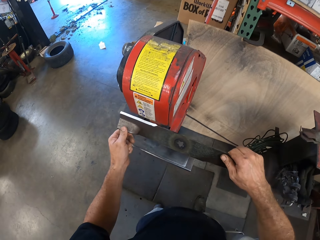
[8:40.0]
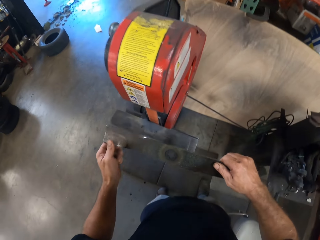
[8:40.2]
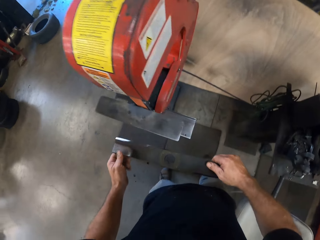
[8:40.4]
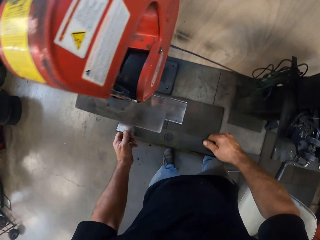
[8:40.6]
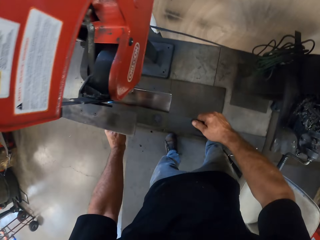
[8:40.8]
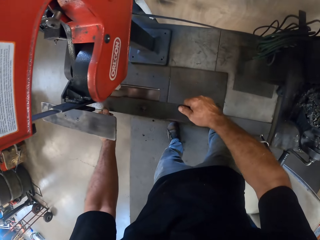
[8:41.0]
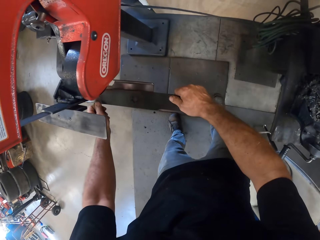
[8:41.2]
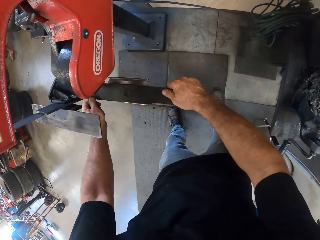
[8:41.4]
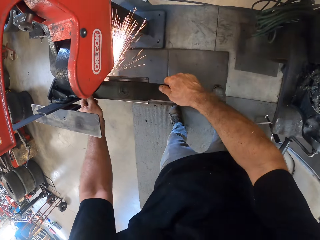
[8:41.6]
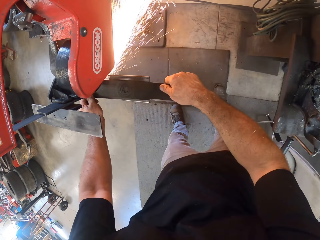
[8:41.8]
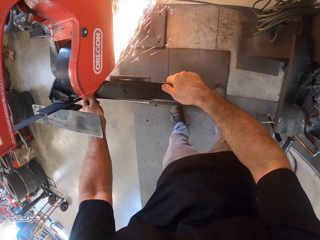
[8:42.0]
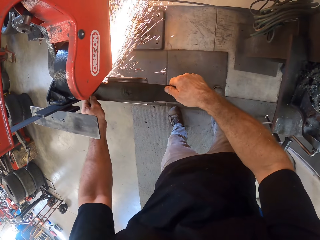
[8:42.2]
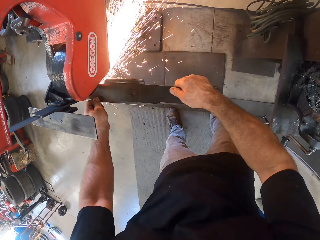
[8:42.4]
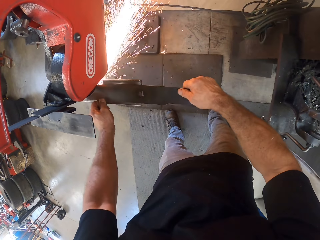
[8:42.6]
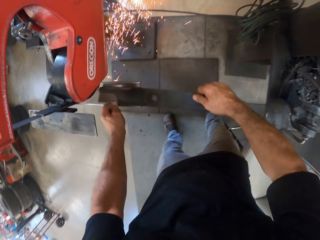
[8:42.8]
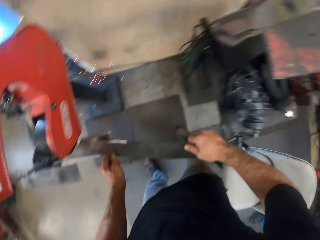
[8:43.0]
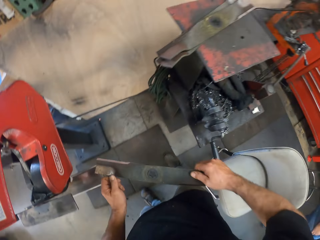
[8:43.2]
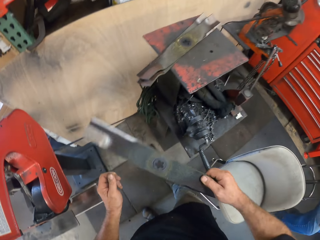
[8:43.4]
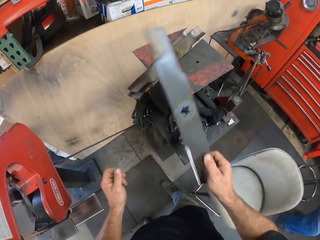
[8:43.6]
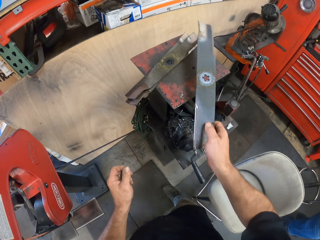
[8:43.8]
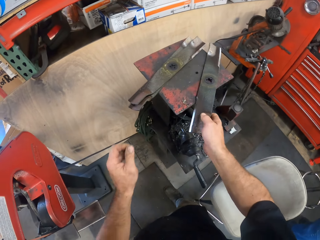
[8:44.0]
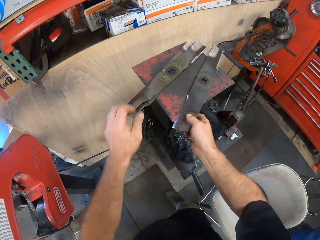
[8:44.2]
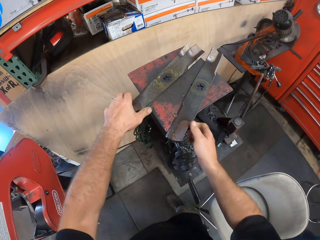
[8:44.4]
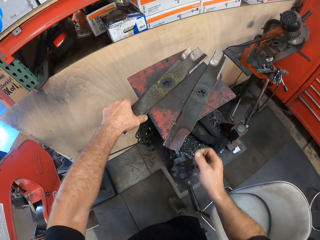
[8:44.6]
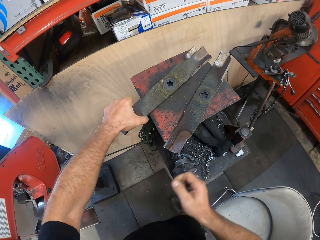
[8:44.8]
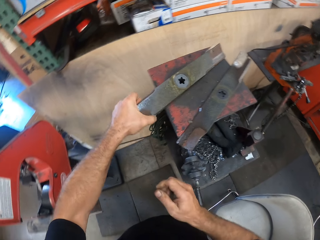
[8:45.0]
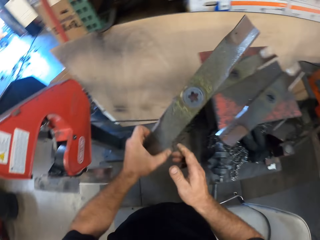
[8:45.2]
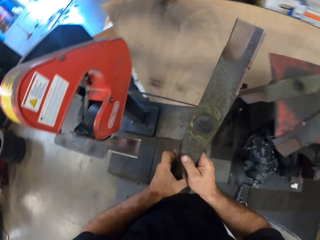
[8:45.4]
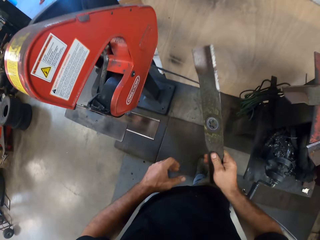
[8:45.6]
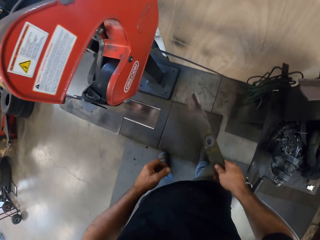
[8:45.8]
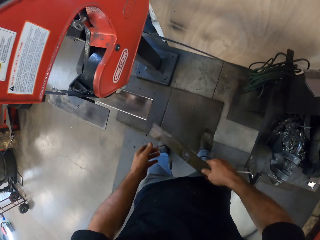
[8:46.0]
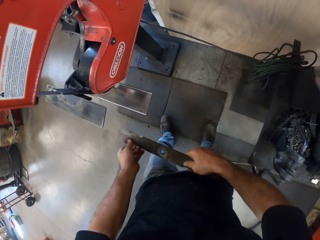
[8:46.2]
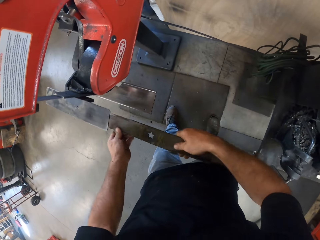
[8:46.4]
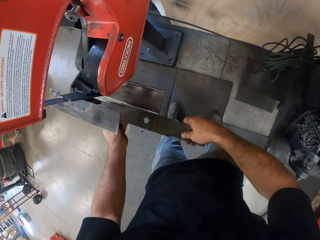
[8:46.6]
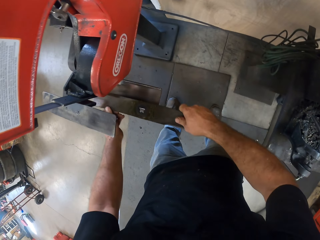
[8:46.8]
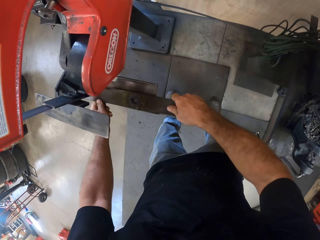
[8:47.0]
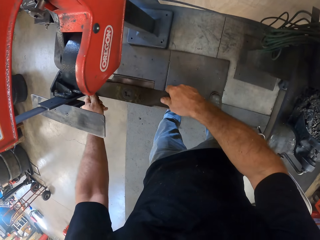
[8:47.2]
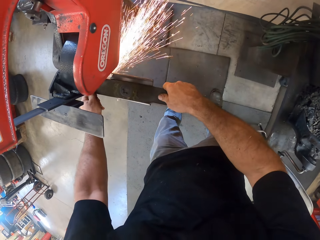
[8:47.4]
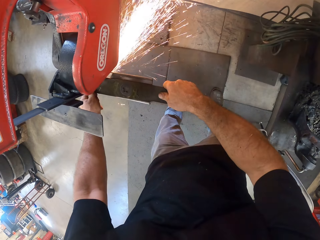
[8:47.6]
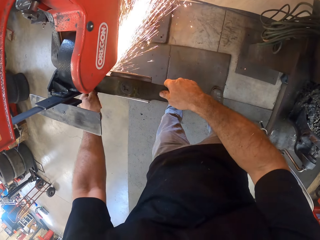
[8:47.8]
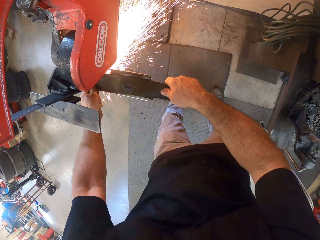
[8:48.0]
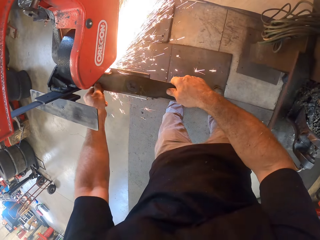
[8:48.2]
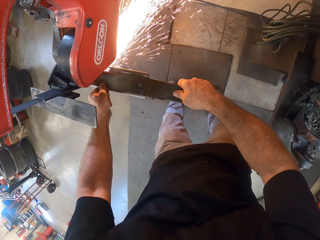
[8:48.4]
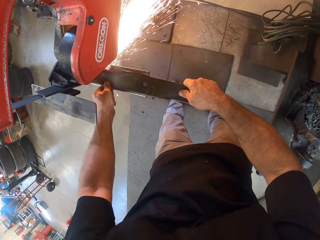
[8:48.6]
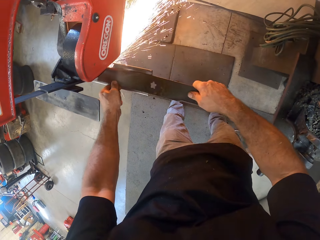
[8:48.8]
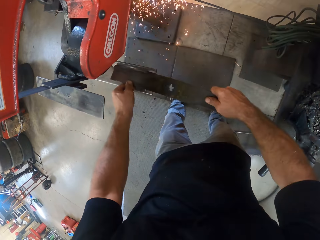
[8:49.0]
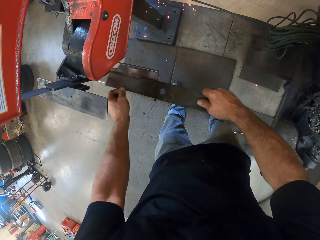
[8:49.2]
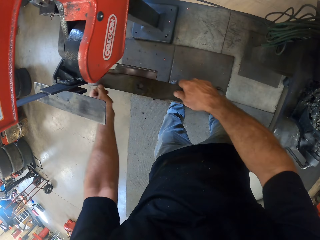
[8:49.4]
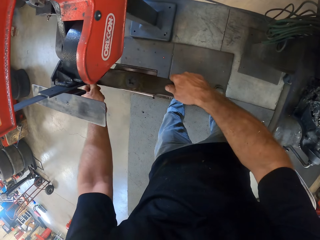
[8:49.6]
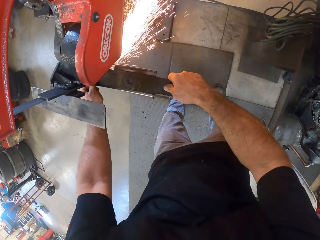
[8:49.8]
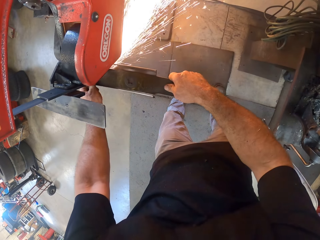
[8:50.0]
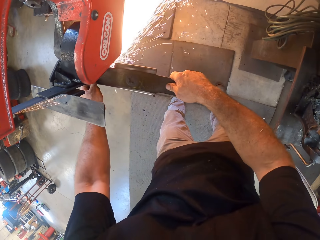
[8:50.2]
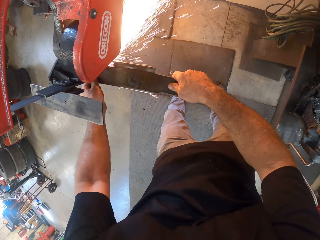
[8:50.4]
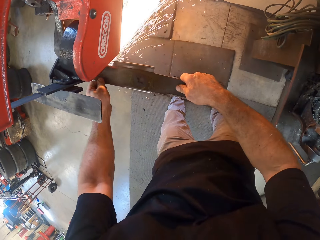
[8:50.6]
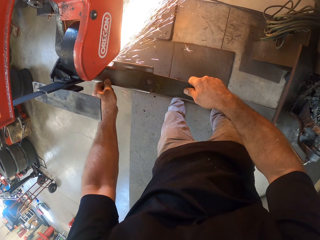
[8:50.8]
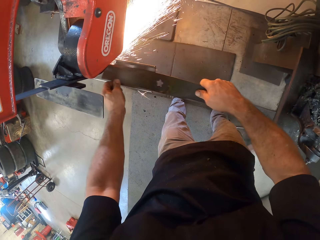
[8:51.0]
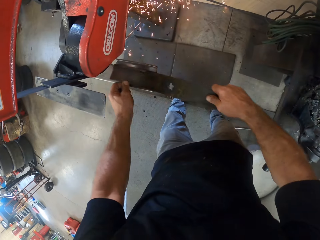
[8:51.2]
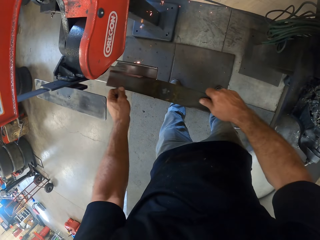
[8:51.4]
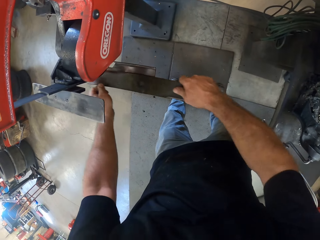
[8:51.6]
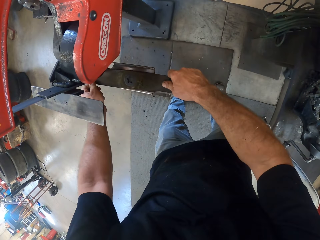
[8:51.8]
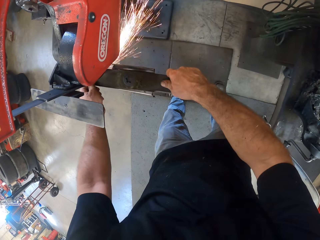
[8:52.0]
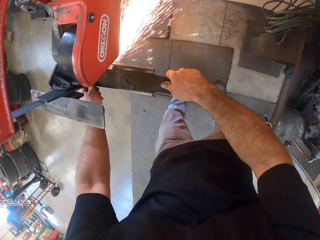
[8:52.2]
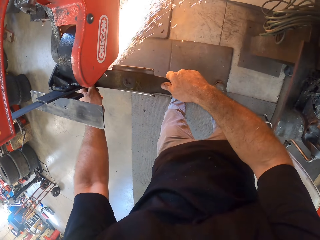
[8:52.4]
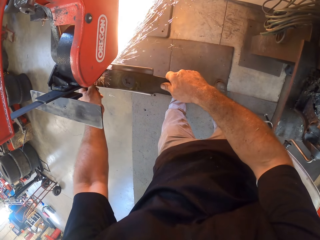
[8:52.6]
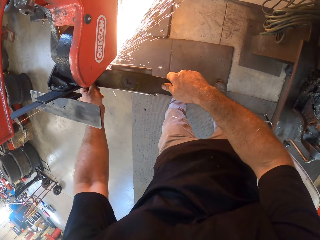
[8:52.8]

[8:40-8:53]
The camera wearer drops the sharpened blade on the cutting machine. They pick up another blade from the cutting machine. They weld something. They sharpen the blade with the blade sharpener.

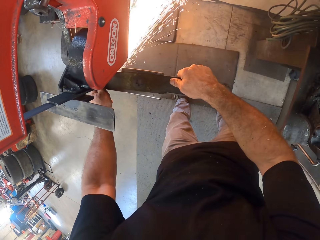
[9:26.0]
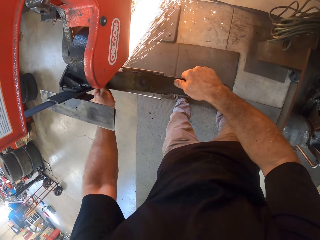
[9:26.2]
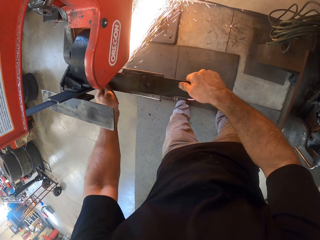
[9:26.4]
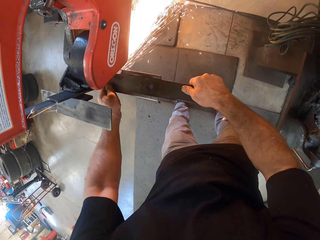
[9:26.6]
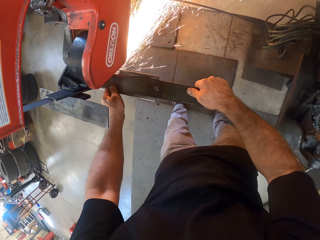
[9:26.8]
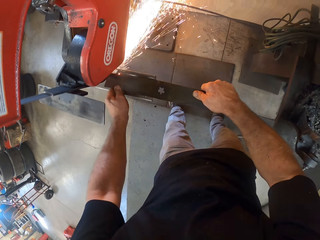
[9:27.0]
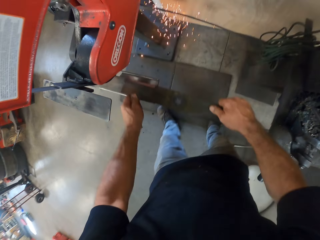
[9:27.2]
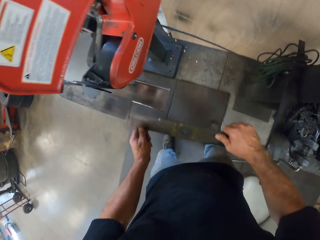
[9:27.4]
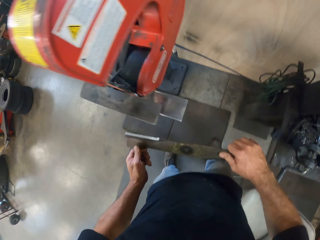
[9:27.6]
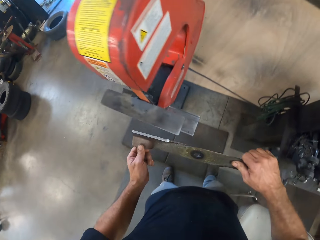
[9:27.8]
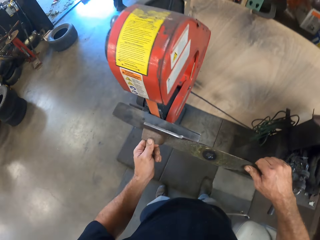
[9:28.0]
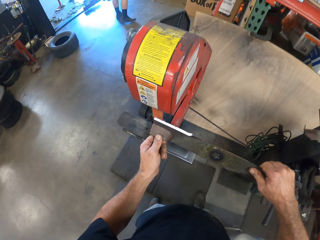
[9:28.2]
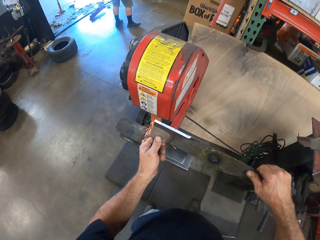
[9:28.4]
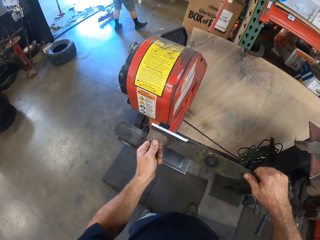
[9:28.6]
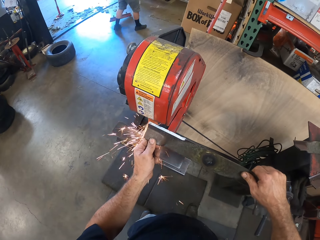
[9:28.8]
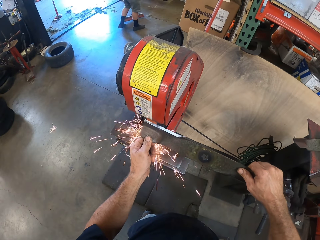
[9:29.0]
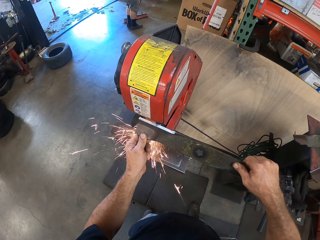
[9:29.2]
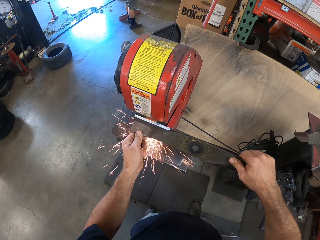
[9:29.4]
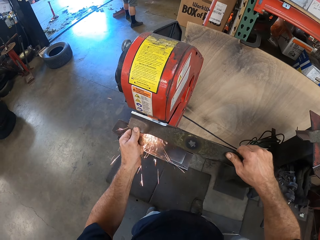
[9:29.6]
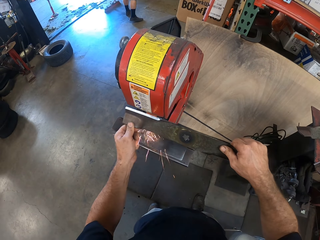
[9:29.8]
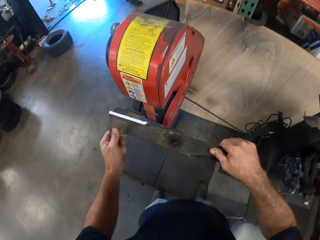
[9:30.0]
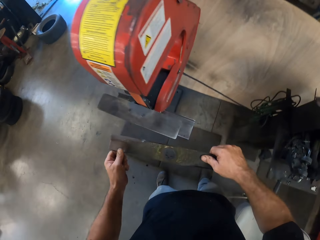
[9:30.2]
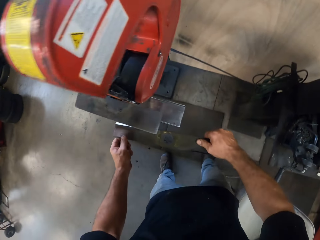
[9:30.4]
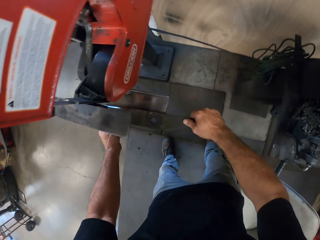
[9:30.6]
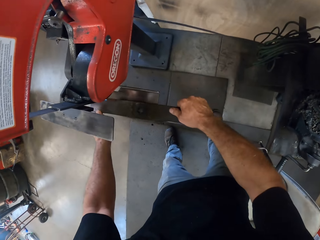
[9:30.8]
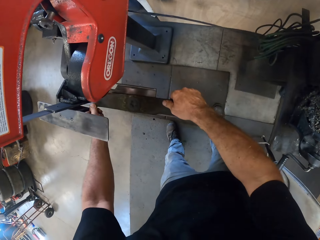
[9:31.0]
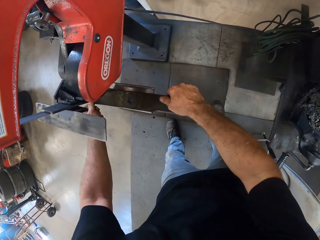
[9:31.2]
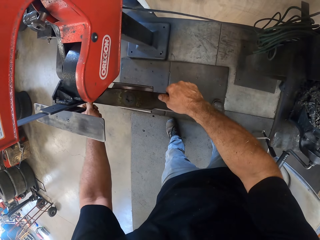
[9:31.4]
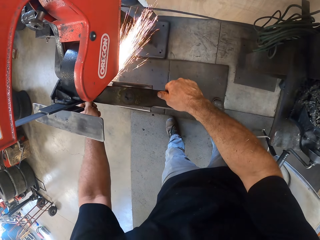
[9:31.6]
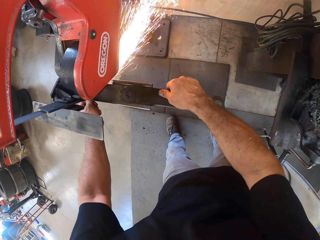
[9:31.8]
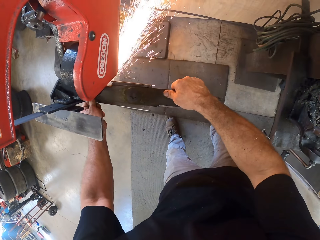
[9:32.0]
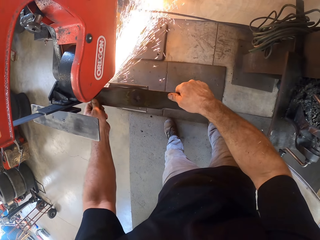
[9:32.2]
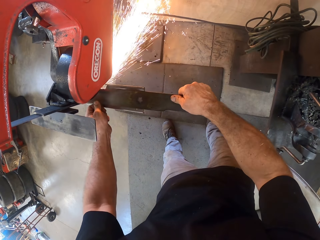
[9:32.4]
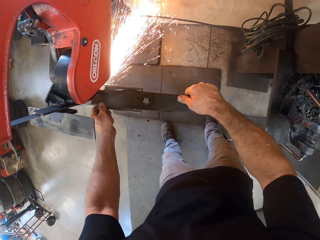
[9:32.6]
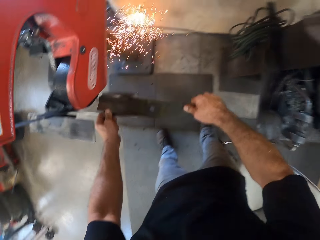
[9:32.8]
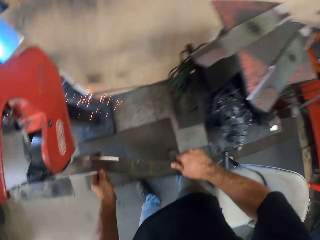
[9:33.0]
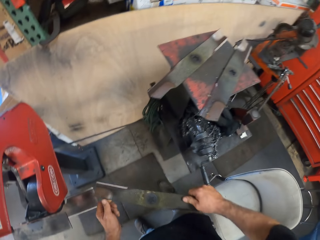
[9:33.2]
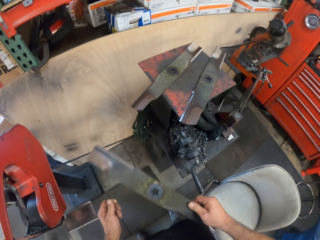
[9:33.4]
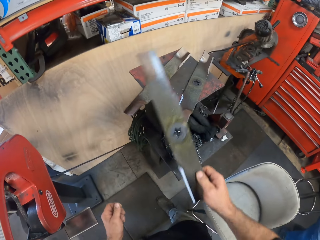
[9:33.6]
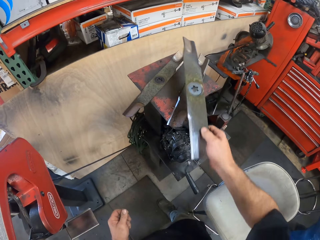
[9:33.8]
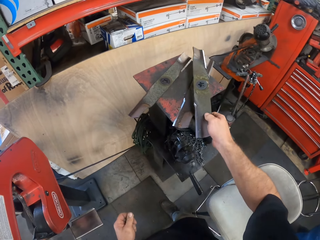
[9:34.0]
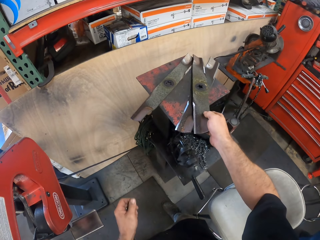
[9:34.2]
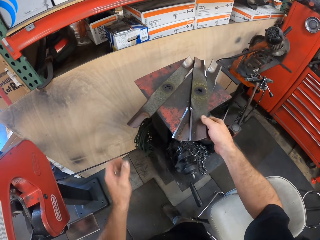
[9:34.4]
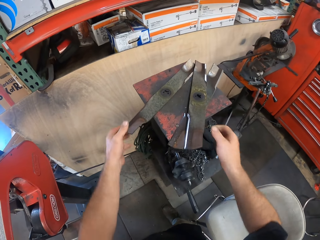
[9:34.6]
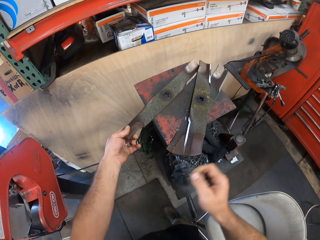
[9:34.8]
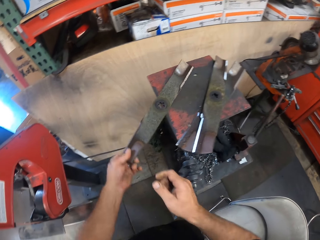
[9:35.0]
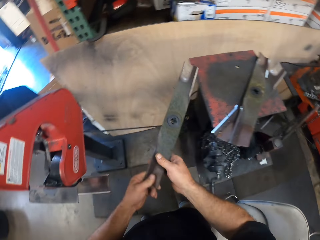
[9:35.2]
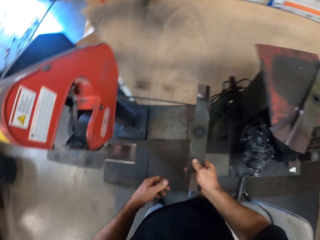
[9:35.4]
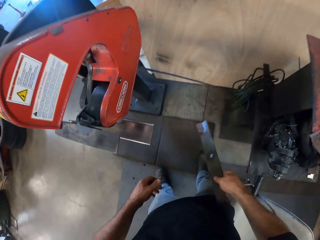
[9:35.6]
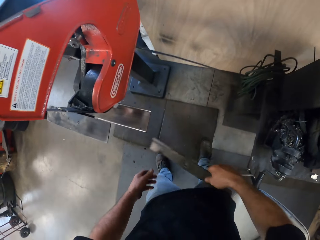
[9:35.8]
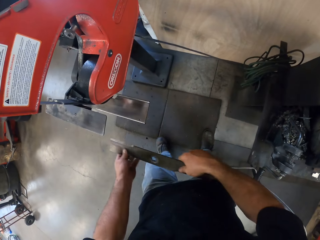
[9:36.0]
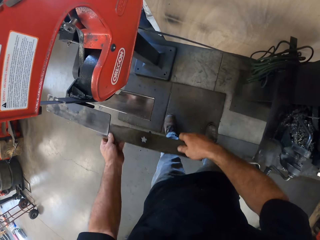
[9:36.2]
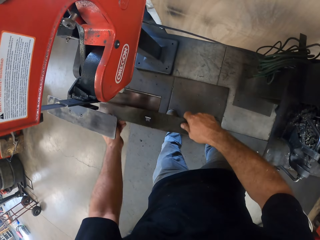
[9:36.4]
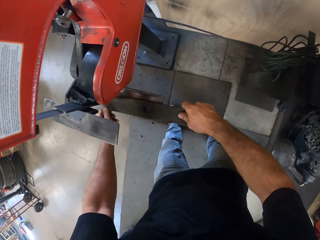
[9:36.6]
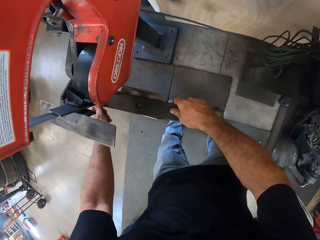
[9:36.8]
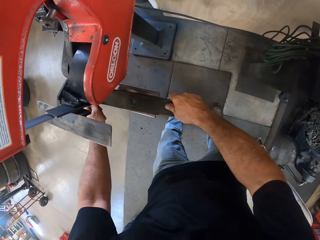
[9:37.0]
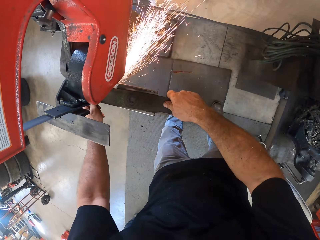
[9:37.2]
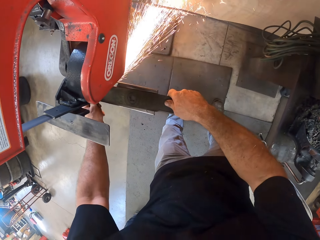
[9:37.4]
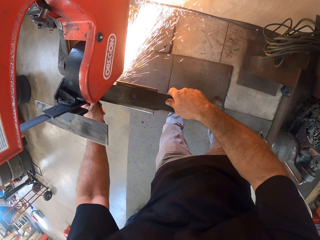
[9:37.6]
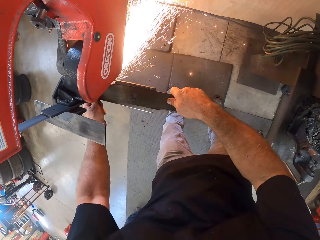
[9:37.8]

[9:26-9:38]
The camera wearer raises the lawnmower blade or metal to the top belt of the belt grinder. He holds the metal. He sharpens the edge of the lawnmower blade with the belt grinder. A man sweeps the floor of the workshop. The camera wearer lowers the lawnmower blade to the bottom belt. He sharpens the edge of the lawnmower blade with the belt grinder. He puts the metal on the sharpening machine. He drops the lawnmower blade on a workbench to his right. He holds the metal. He picks a second lawnmower blade from the top of the workbench. He holds the metal with the right hand. He sharpens the edge of the lawnmower blade with the belt grinder. He holds the metal with the hands. He puts the metal on the sharpening machine.
